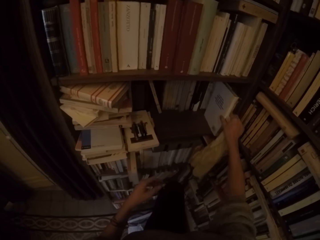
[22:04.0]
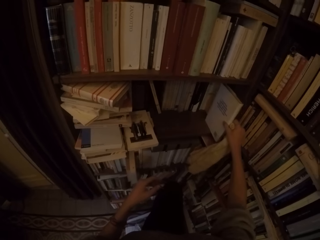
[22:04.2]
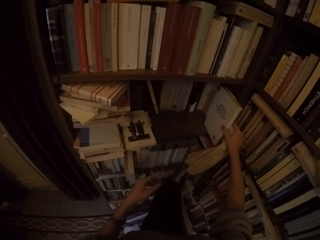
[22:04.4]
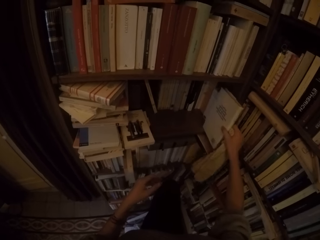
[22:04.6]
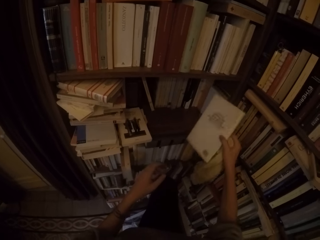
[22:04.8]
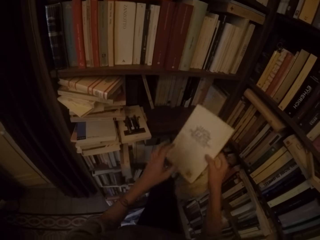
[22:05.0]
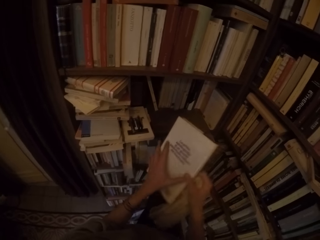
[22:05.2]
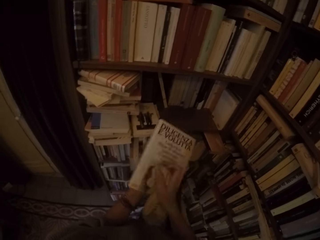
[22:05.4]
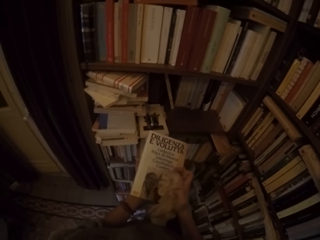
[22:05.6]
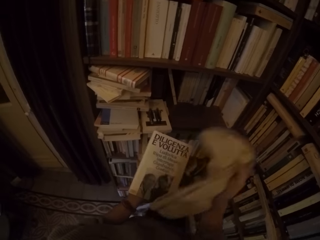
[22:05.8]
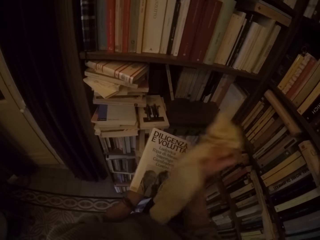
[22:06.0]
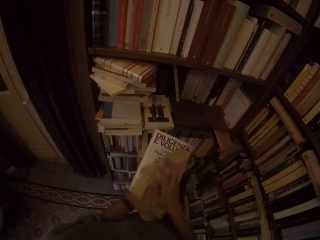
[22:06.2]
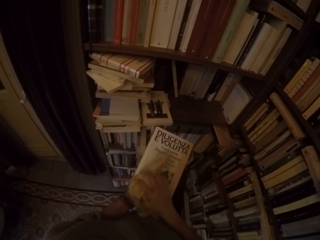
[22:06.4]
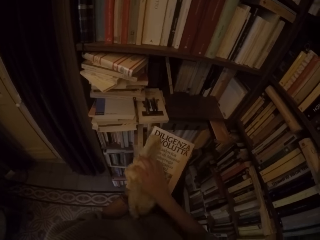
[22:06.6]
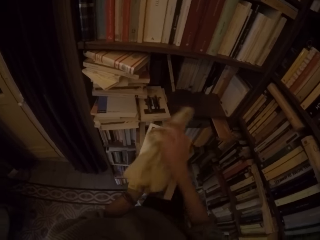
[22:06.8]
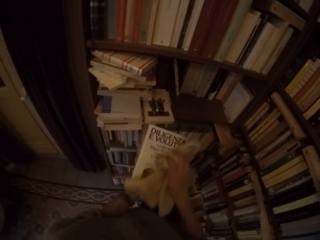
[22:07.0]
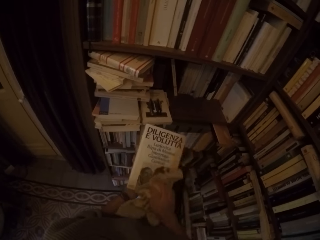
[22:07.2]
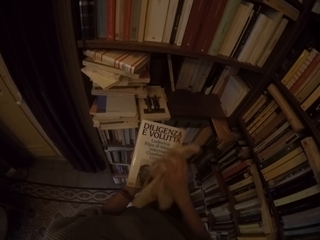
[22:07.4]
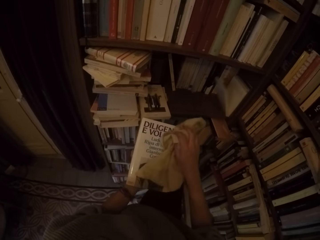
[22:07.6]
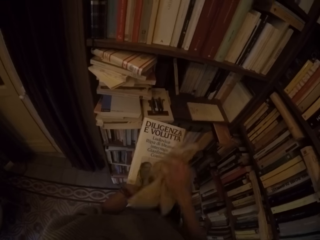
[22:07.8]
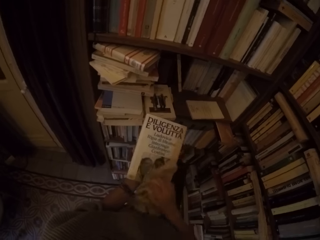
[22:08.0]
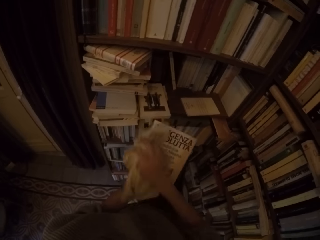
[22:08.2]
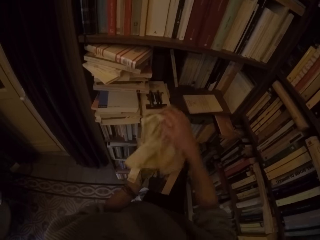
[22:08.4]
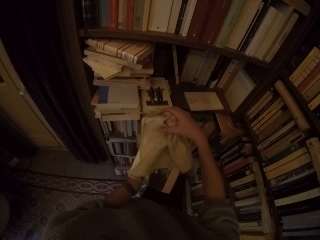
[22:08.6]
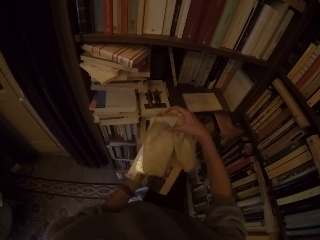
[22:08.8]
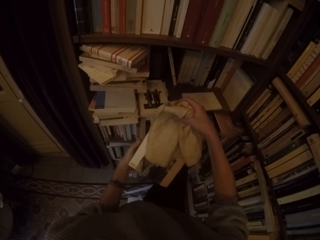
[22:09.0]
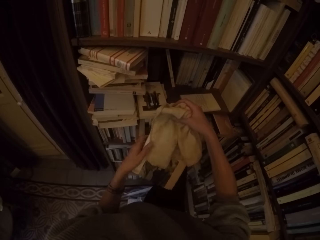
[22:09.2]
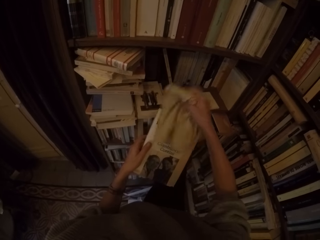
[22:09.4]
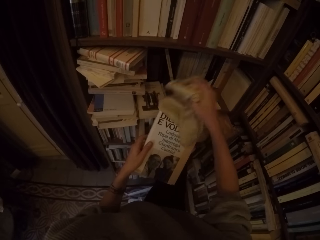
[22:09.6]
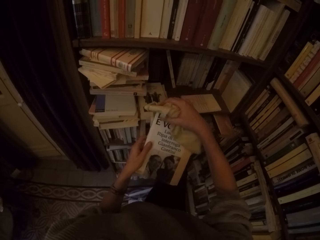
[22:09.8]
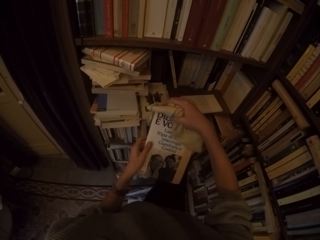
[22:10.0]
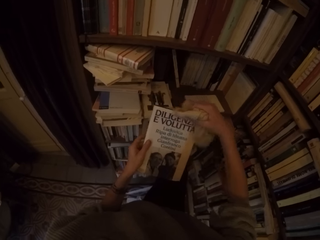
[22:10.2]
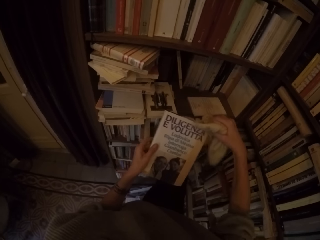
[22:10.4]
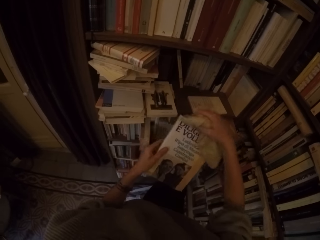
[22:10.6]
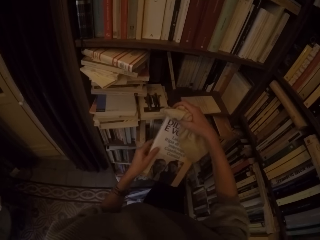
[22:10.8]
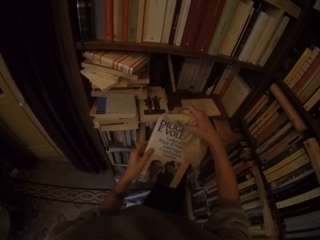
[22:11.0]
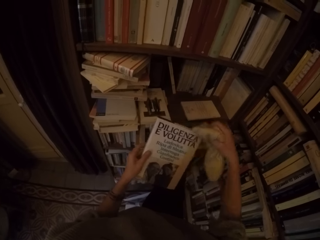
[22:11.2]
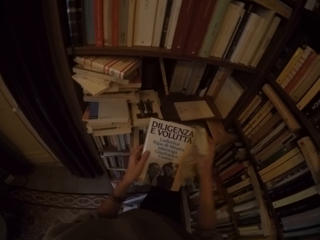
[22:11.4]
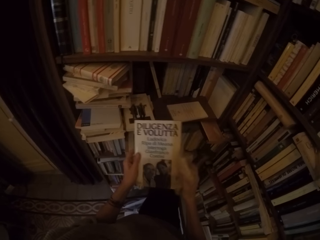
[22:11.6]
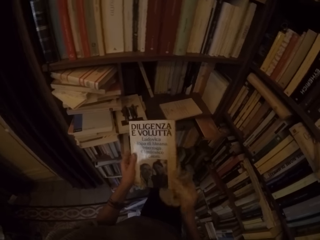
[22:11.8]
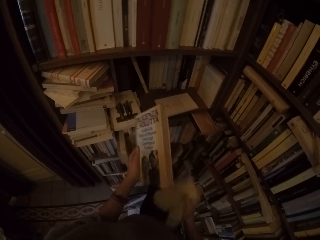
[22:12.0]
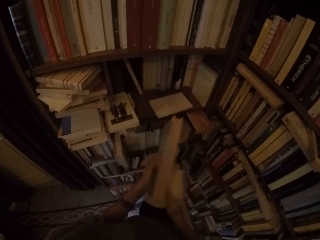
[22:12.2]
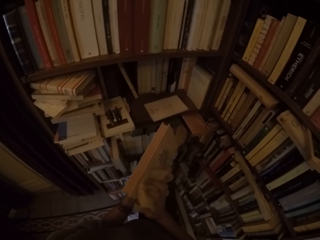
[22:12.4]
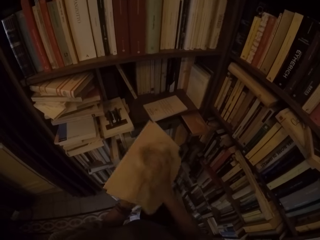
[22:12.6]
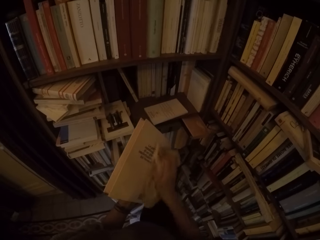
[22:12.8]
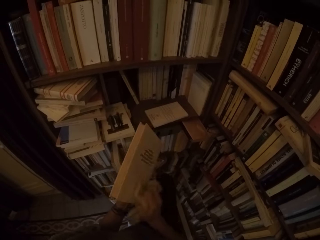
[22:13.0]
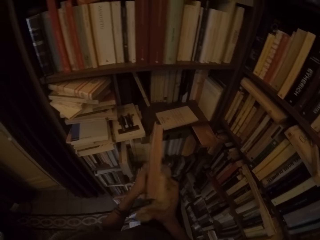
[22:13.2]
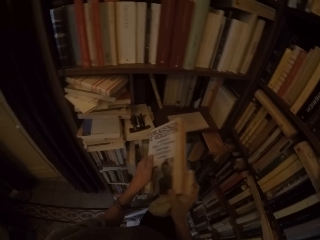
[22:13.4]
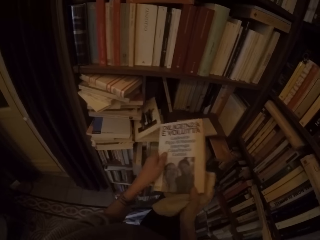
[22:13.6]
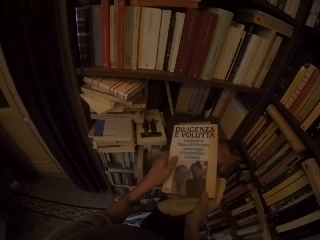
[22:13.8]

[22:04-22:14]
The camera wearer picks a book from the book shelf with her right hand. She cleans the book with the rag with her right hand. She turns the book around with both hands. She cleans the book with the rag with her right hand.

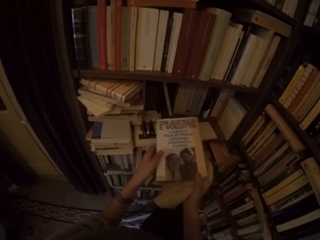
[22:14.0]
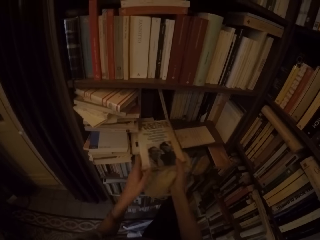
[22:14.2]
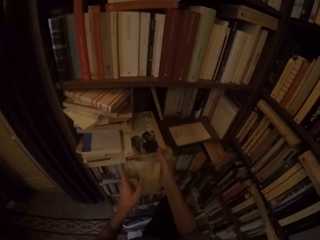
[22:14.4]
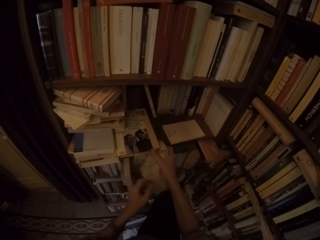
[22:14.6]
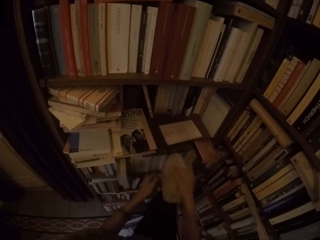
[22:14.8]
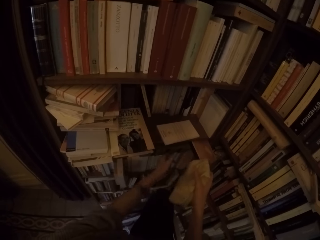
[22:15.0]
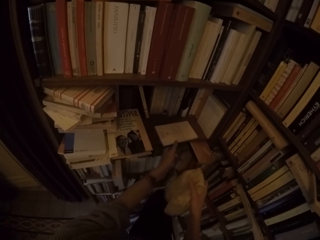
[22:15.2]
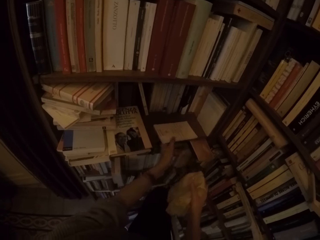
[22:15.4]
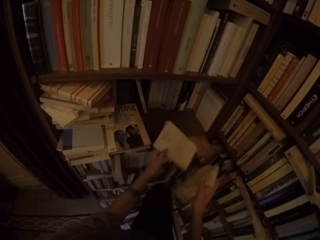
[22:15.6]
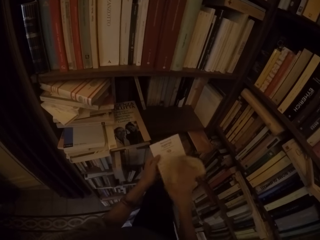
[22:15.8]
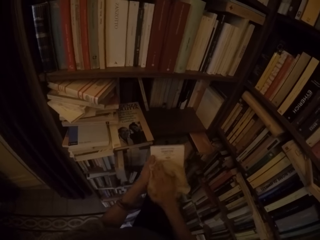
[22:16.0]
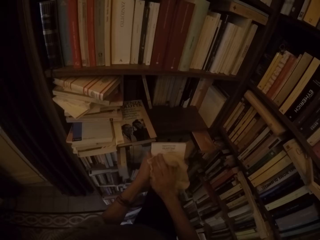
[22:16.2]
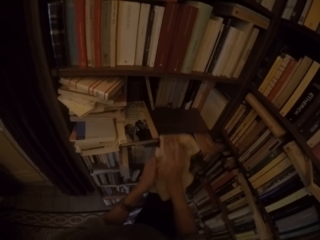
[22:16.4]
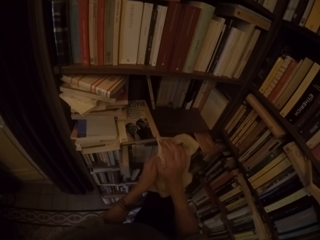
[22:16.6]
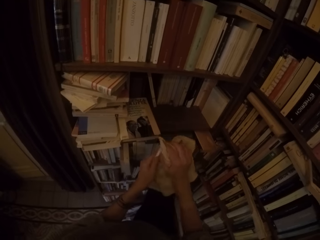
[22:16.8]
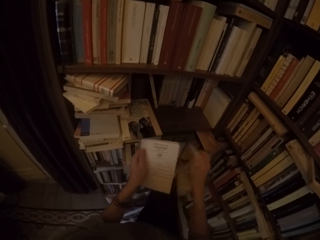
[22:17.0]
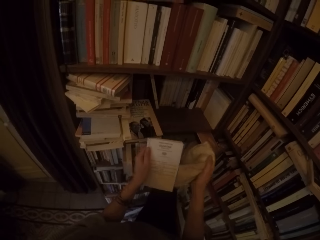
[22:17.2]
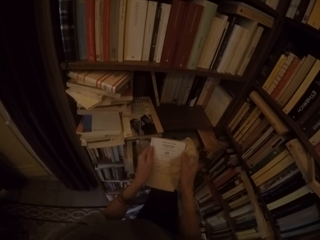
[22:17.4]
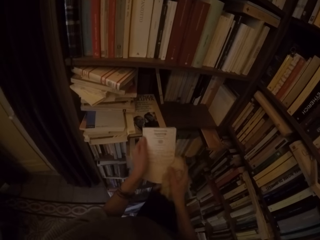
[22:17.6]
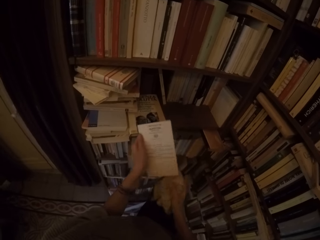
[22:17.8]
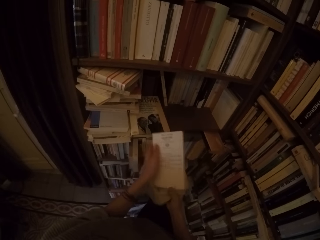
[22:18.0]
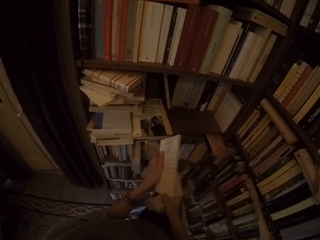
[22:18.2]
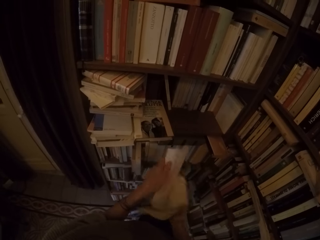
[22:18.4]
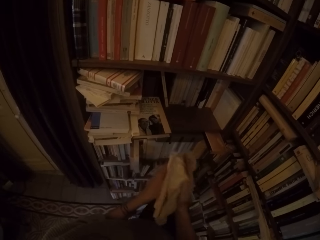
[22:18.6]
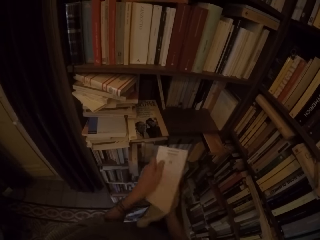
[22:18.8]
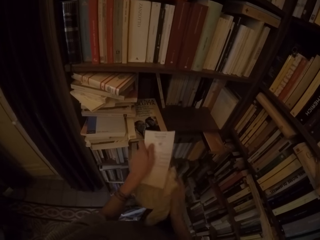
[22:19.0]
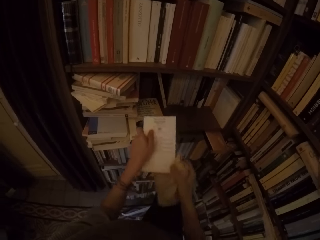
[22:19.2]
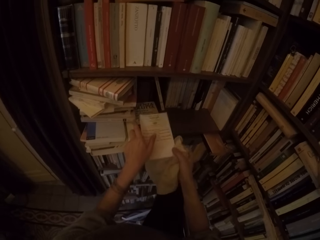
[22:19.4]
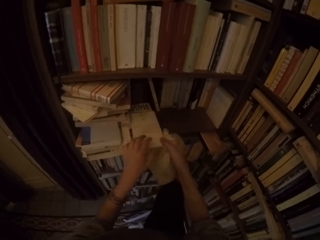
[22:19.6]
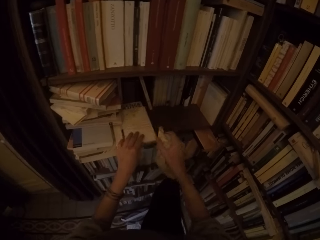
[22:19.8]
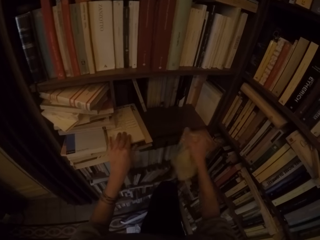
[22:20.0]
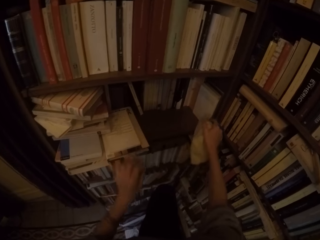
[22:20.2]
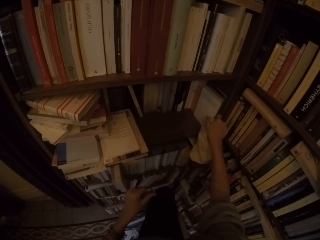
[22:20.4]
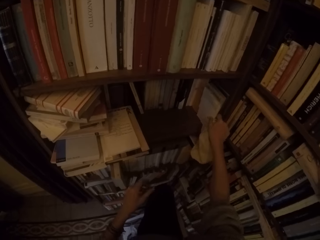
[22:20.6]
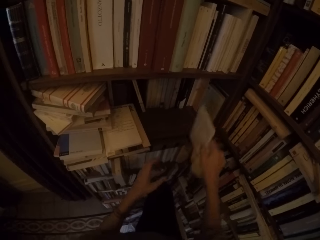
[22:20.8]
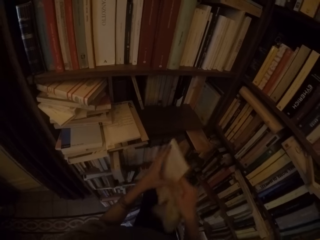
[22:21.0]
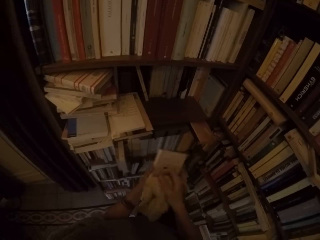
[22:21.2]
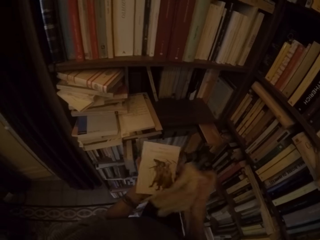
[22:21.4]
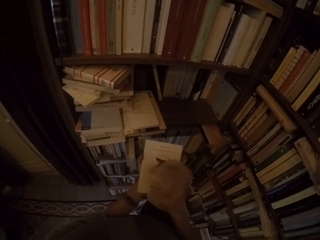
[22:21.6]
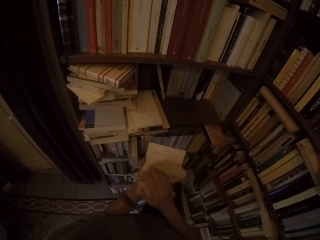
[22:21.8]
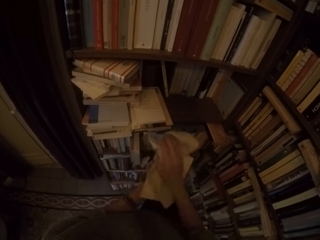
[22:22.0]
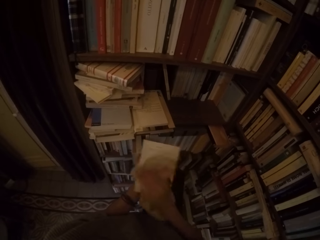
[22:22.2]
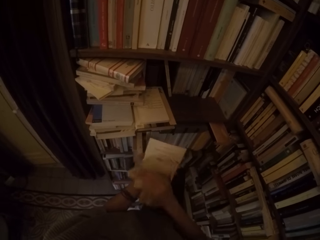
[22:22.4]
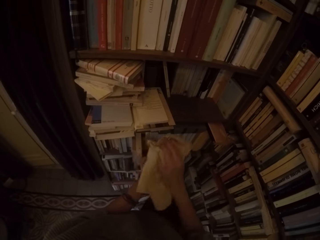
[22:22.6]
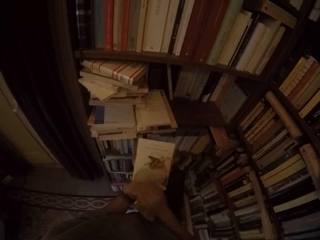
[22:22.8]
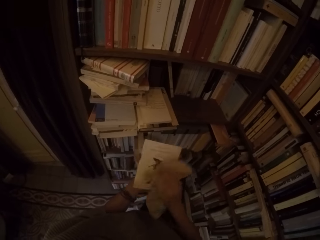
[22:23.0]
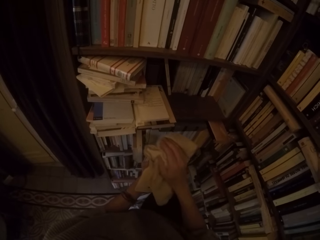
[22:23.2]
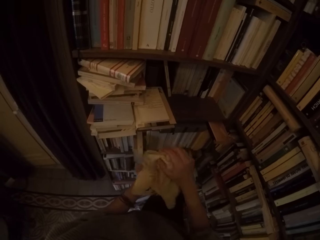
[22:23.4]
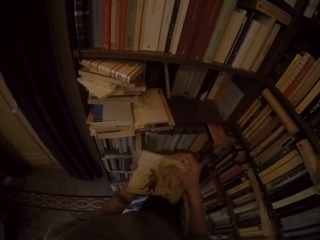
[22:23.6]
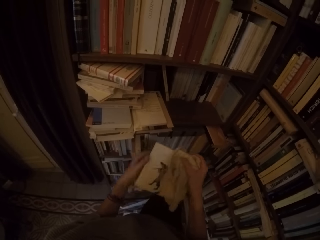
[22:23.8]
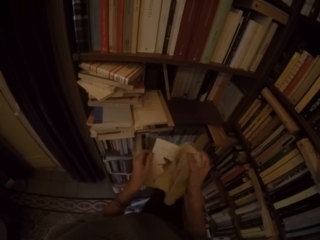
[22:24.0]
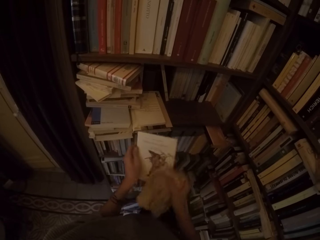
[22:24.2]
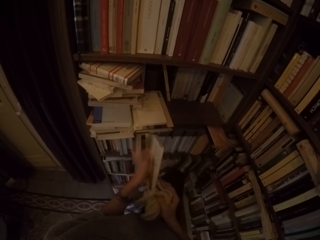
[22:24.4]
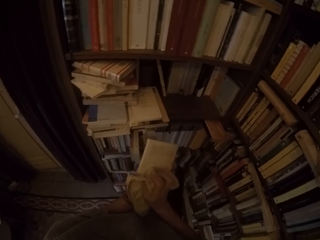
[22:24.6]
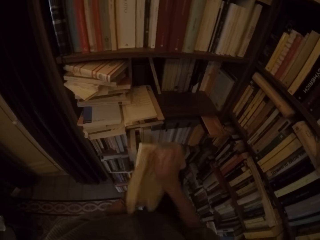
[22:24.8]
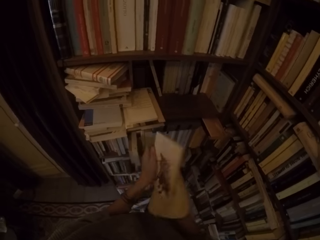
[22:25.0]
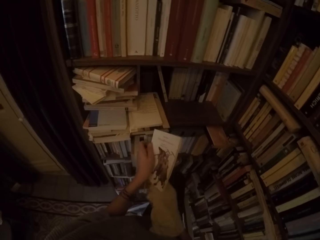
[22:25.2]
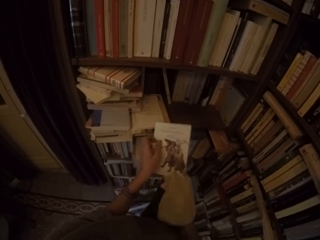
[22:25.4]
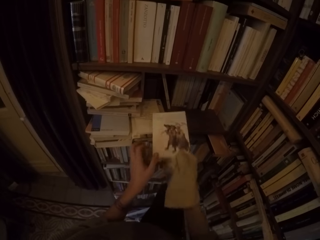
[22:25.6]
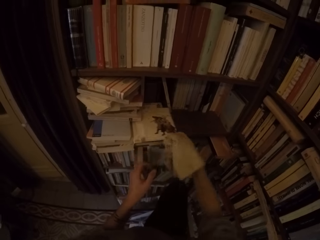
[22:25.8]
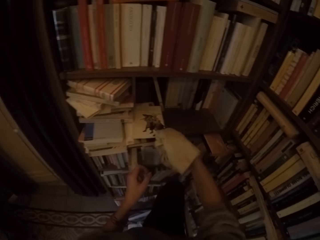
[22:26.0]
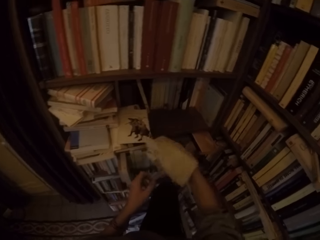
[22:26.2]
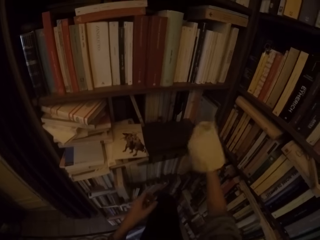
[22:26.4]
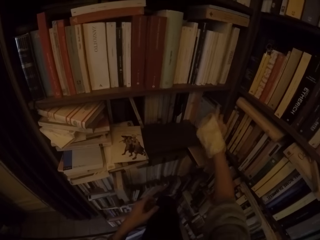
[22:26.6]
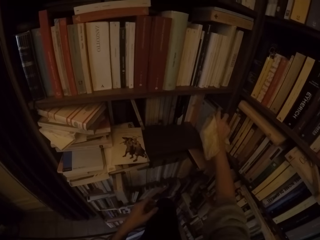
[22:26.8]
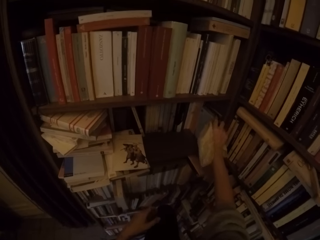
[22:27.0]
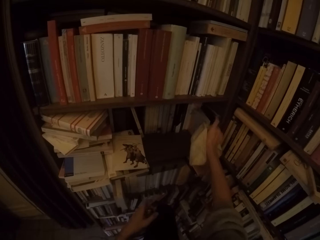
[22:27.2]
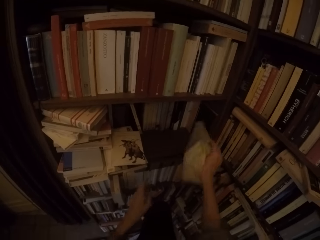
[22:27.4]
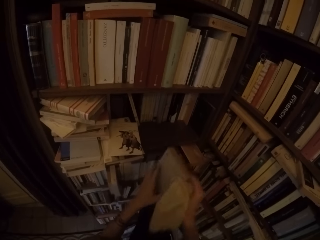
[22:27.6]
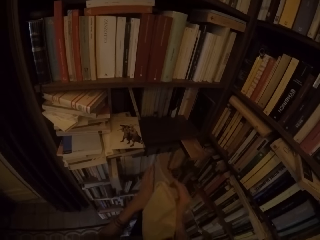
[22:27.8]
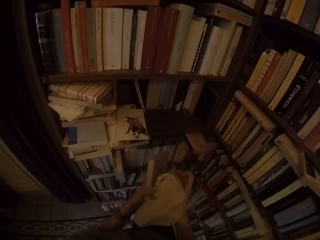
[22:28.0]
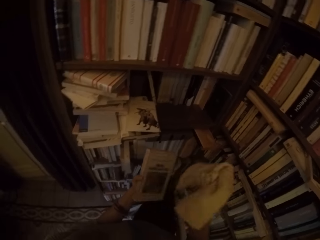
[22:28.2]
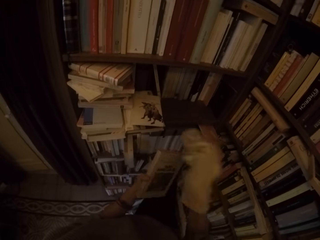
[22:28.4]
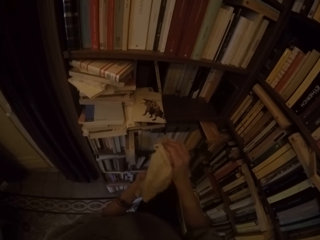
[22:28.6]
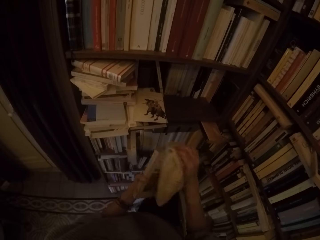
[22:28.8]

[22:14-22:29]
The camera wearer places the book on the book shelf with her right hand. She picks a book from the book shelf with her left hand. She cleans the book with the rag with her right hand. She places the book on the book shelf with both hands. She picks a book from the book shelf with her right hand. She cleans the book with the rag with her right hand. She turns the book around with both hands. She cleans the book with the rag with her right hand. She places the book on the book shelf with her right hand. She picks a book from the book shelf with her right hand.
